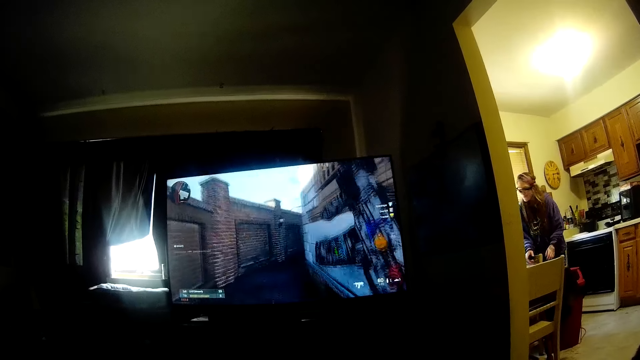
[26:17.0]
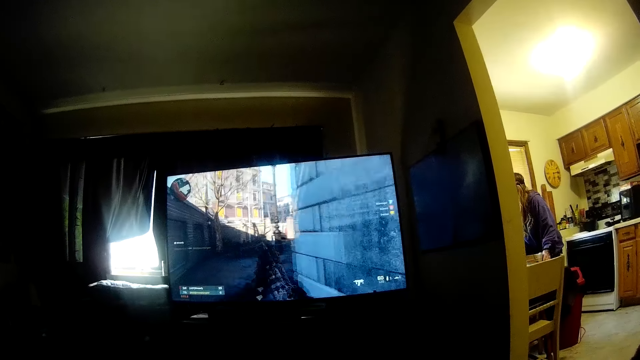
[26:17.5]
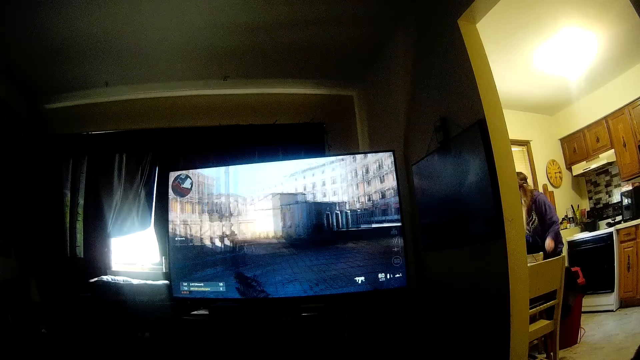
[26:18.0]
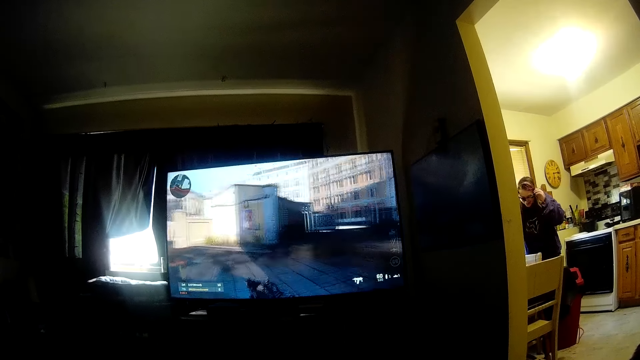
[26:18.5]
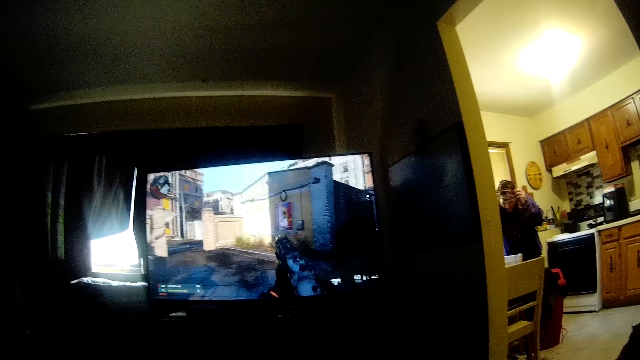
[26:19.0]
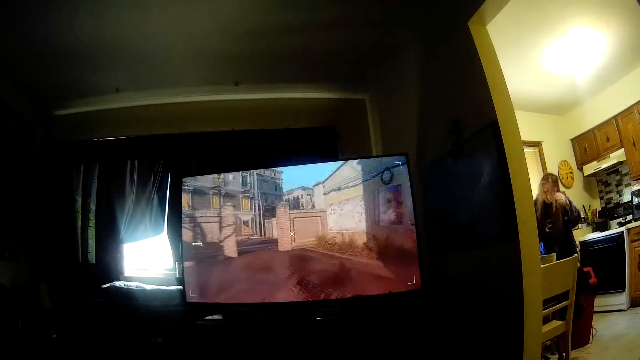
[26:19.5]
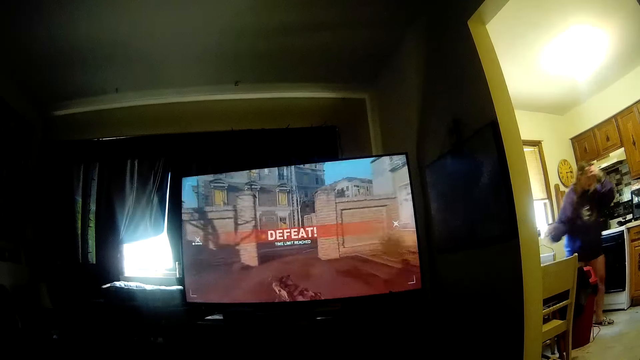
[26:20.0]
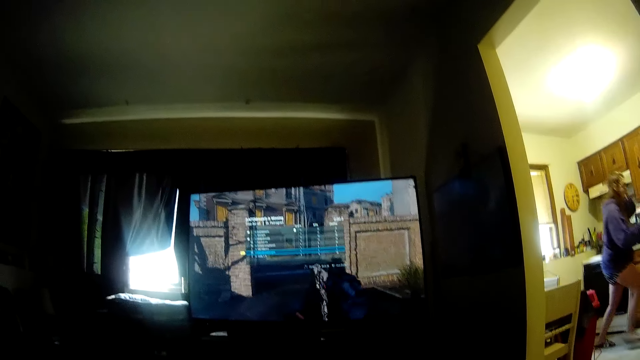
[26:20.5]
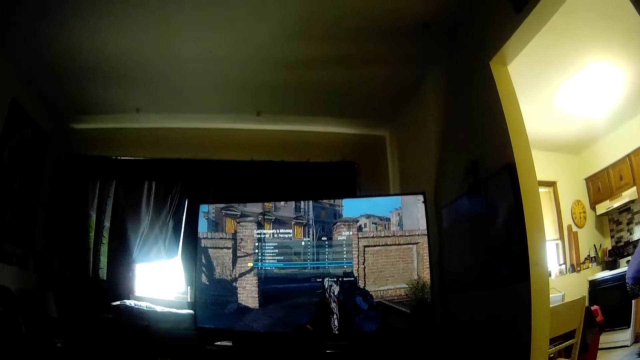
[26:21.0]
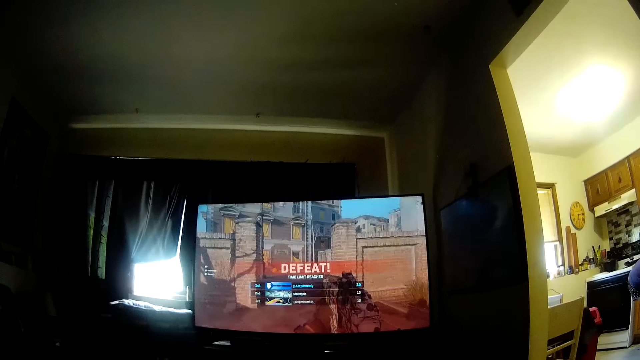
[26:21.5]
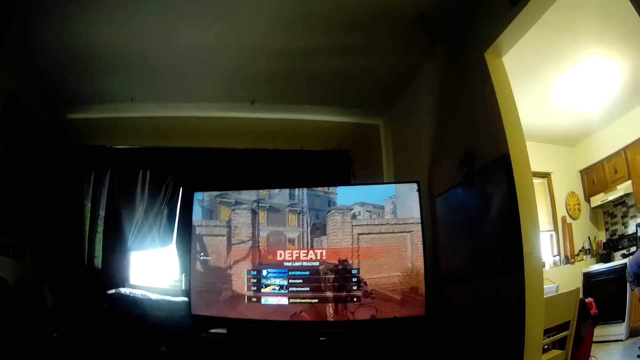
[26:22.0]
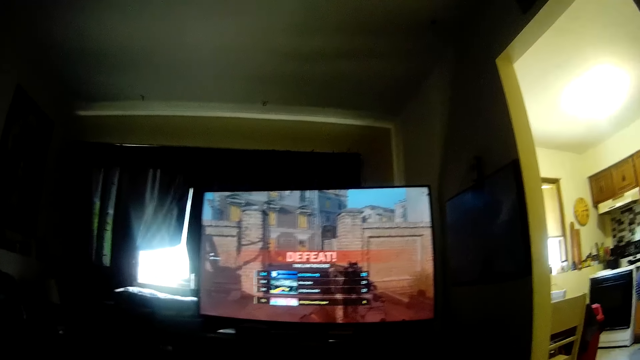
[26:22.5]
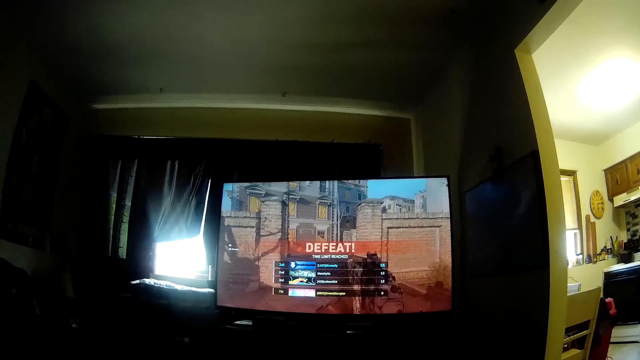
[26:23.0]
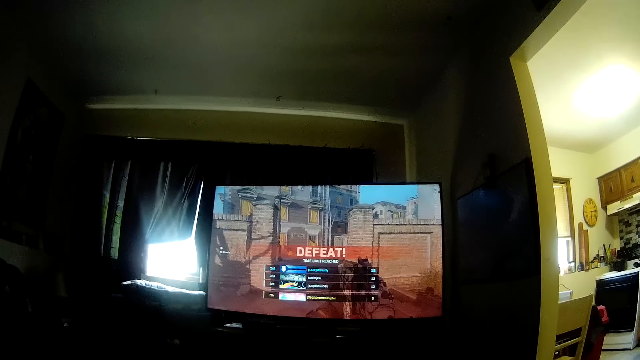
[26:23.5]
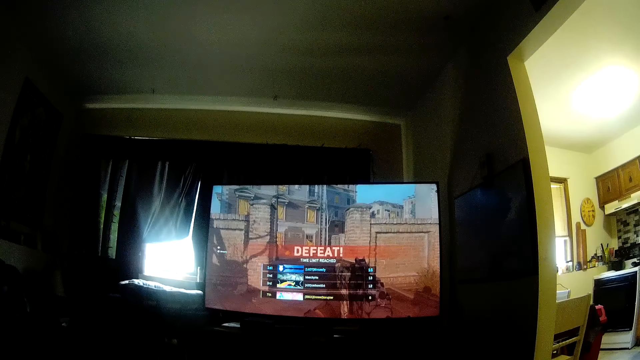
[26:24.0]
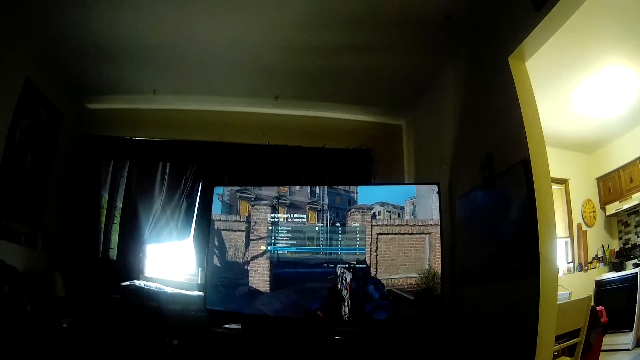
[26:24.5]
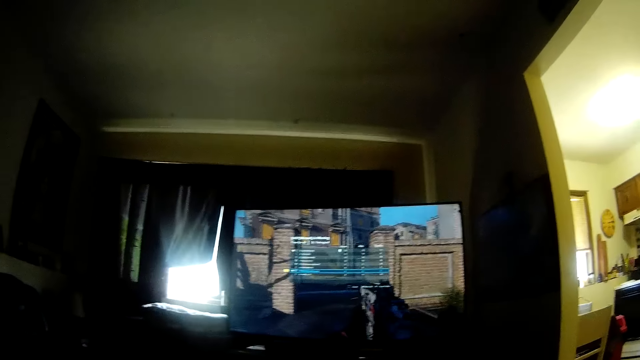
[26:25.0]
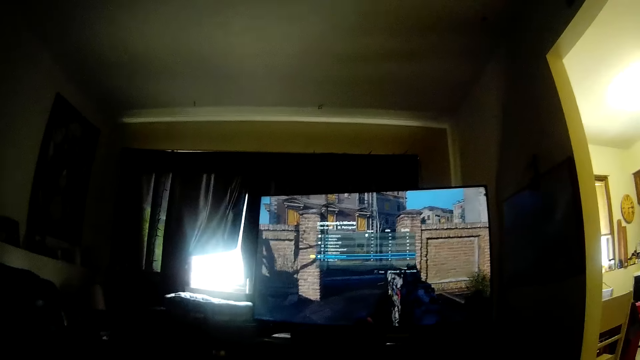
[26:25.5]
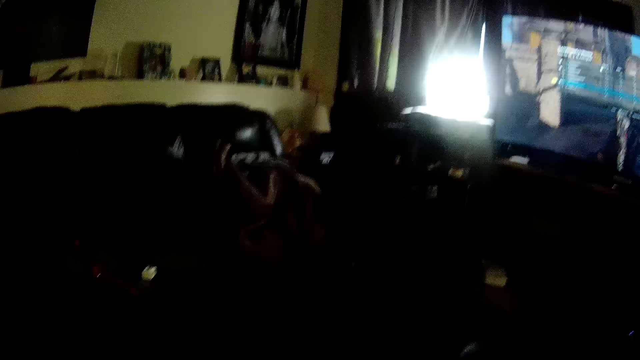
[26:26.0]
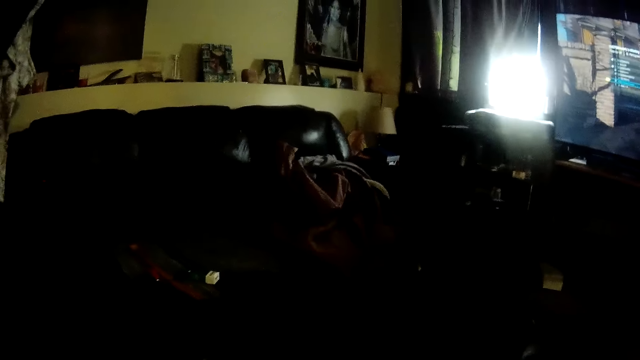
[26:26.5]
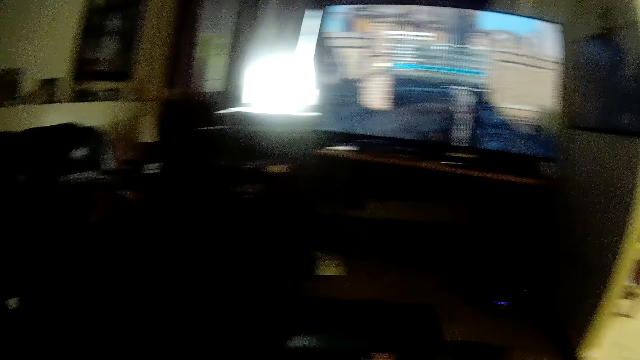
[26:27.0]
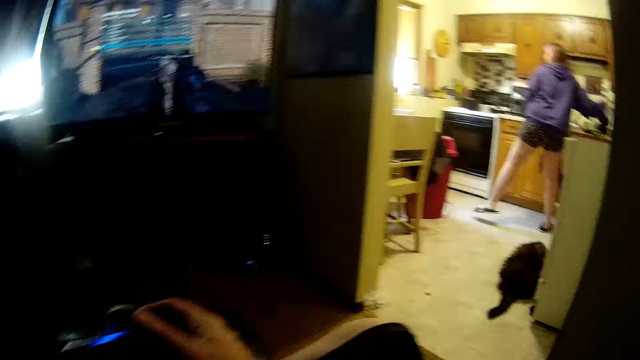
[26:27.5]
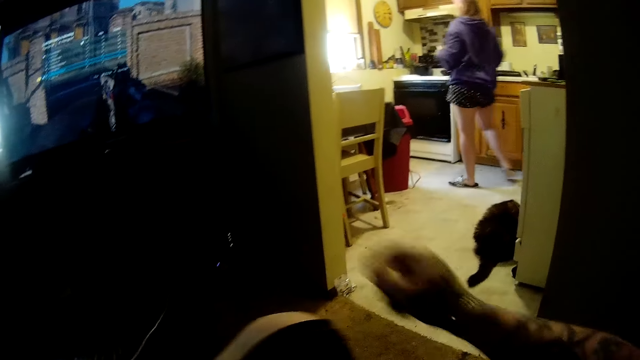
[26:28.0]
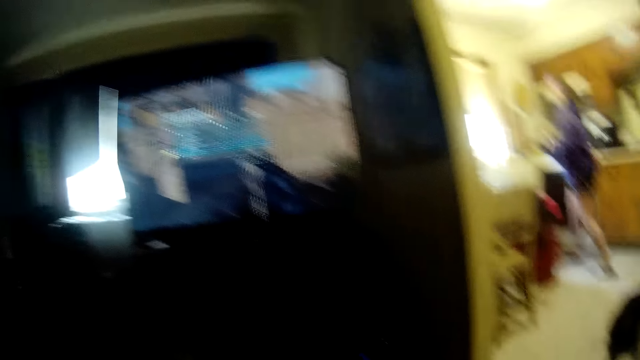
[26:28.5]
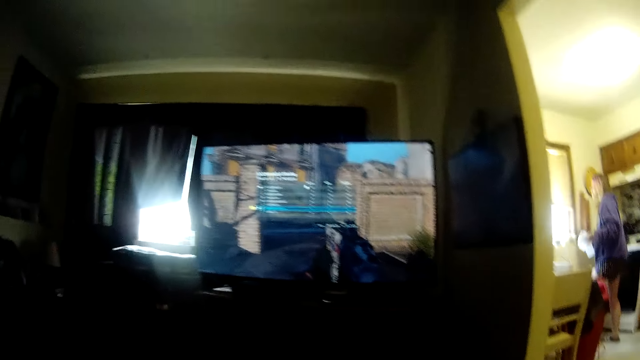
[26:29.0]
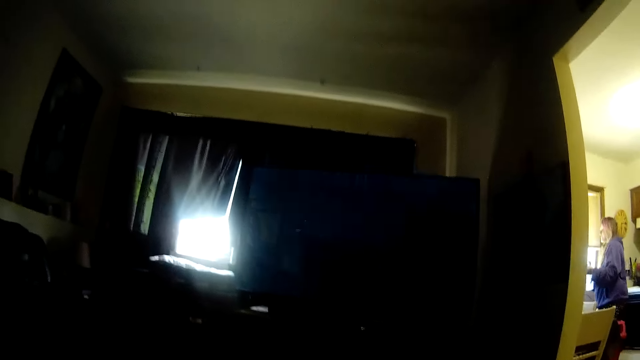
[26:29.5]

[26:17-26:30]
A person takes out her camera, places the camera on the table, and walks to a kitchen cabinet. The camera wearer looks around the sitting room. The person walks around the kitchen. The camera wearer adjusts his right hand.

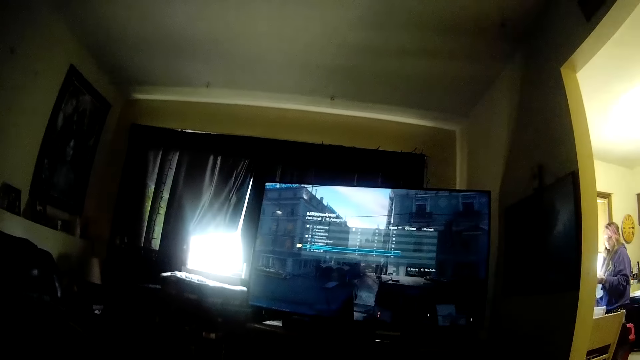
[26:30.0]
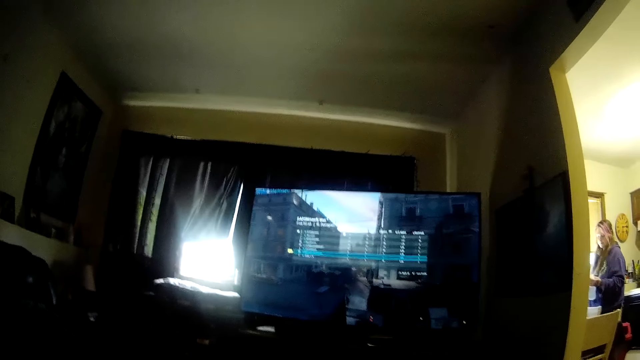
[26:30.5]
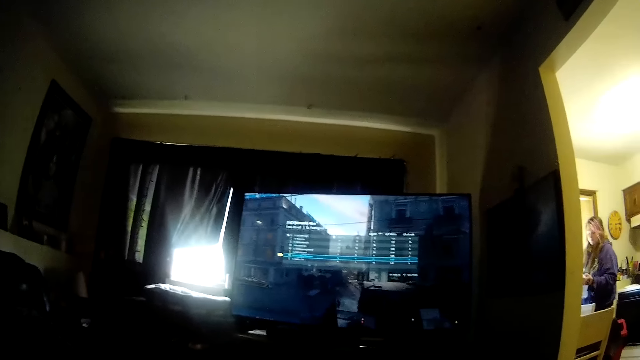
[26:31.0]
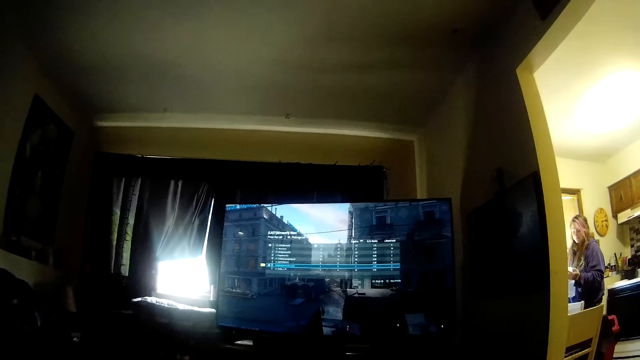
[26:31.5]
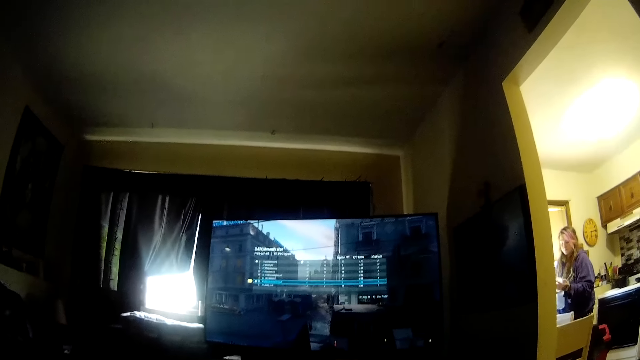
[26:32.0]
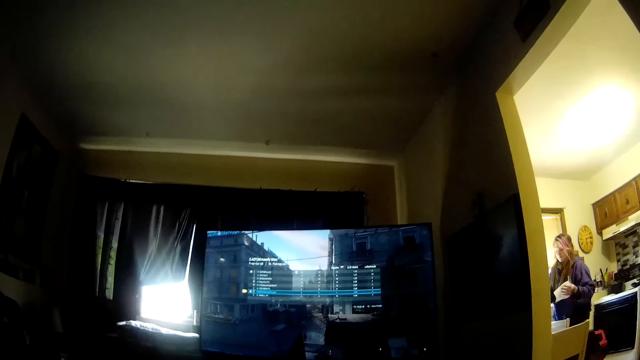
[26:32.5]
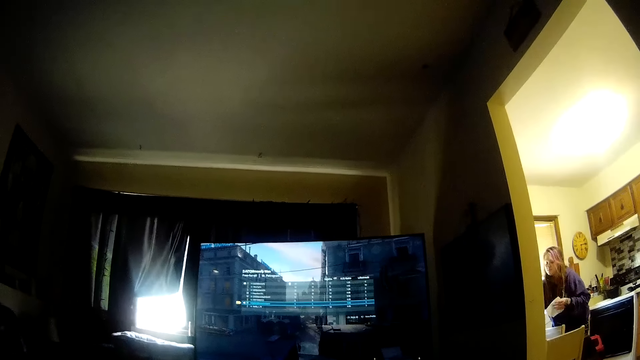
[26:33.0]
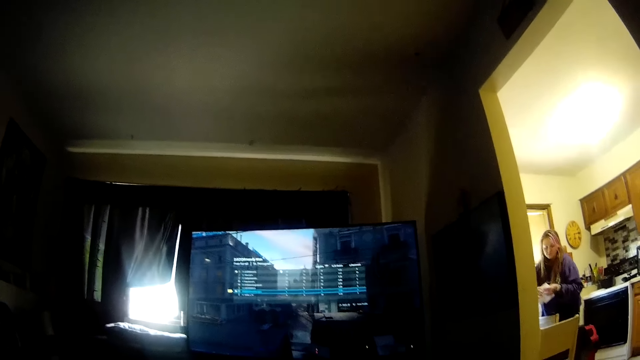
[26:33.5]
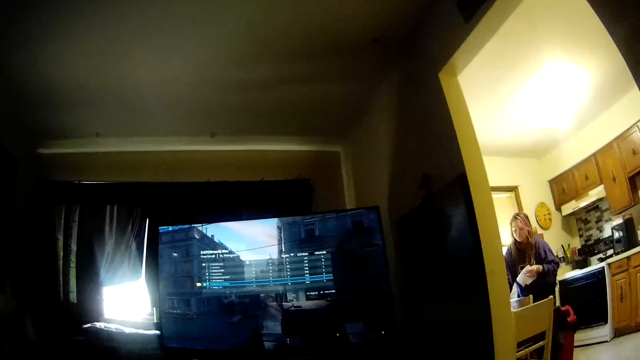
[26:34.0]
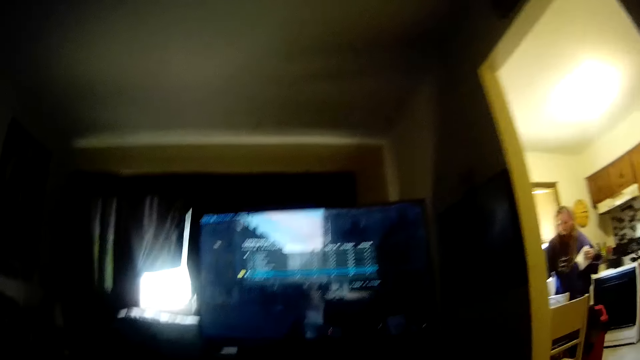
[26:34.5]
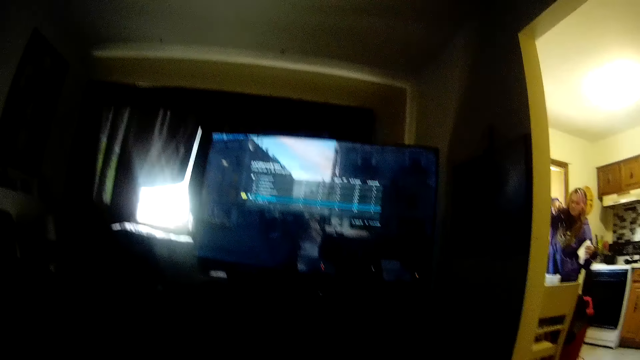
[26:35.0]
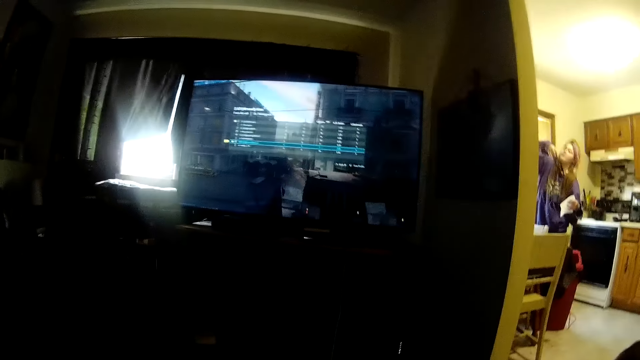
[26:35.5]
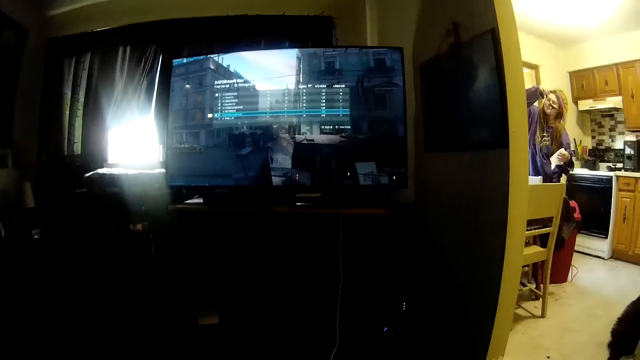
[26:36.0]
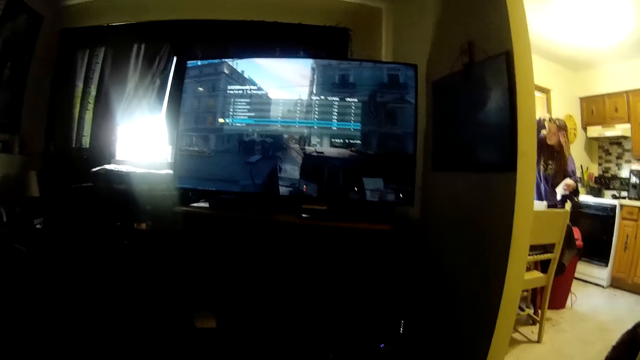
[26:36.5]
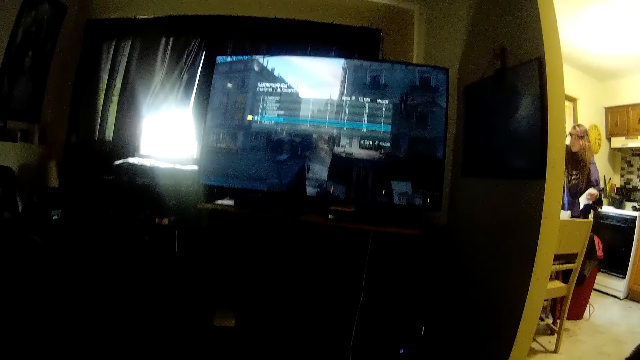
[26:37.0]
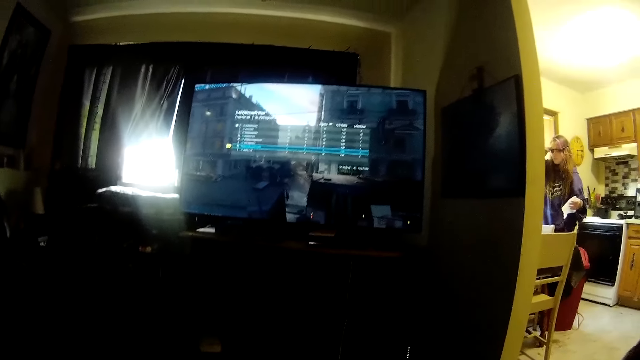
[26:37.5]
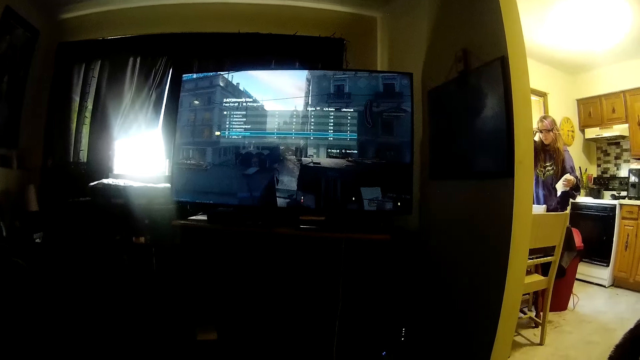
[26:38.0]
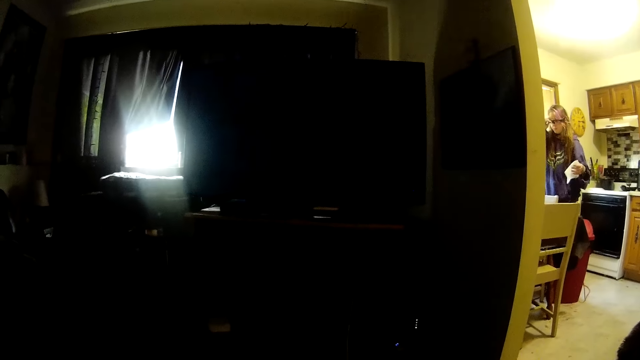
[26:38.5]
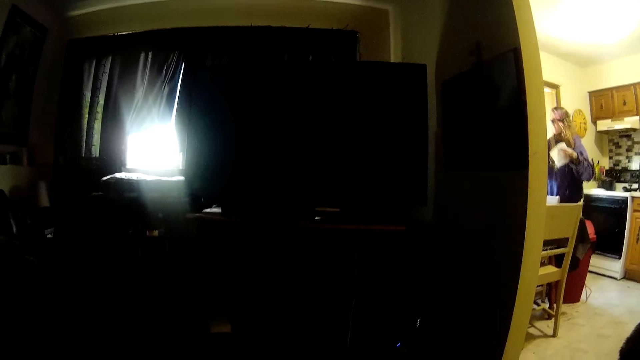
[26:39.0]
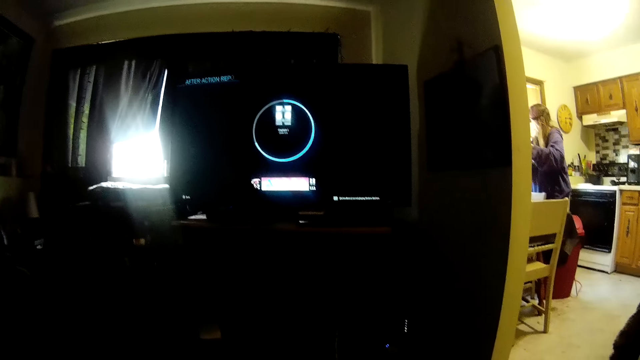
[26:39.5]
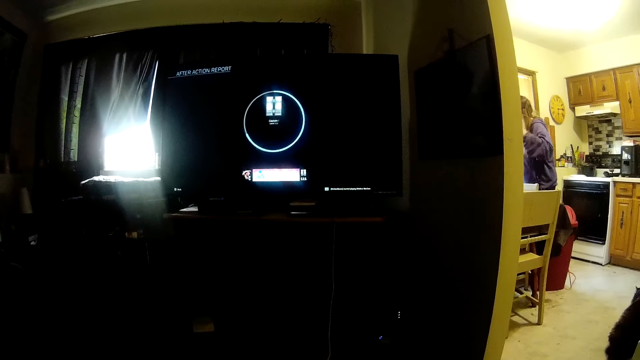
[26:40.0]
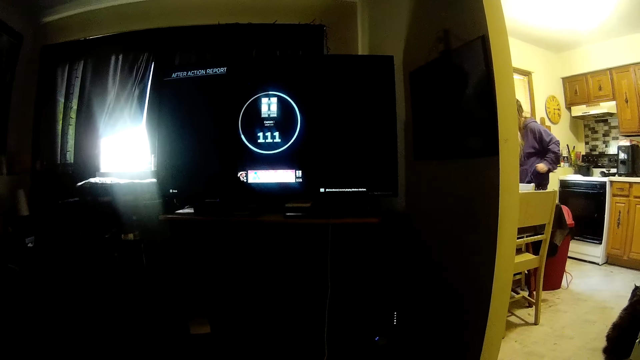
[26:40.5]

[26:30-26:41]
A person places napkins on the table. The person picks up the camera and puts on the camera. The person stands in the kitchen.
